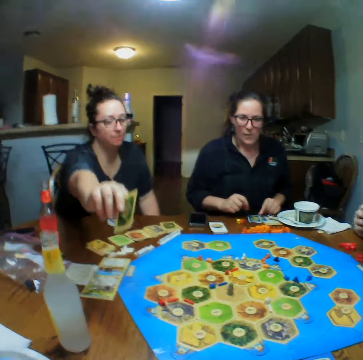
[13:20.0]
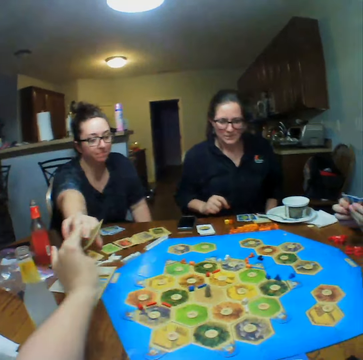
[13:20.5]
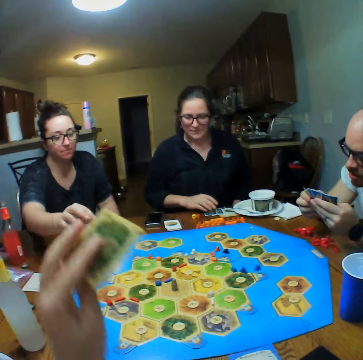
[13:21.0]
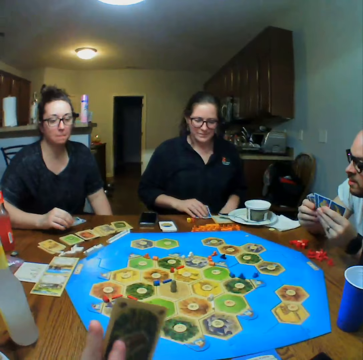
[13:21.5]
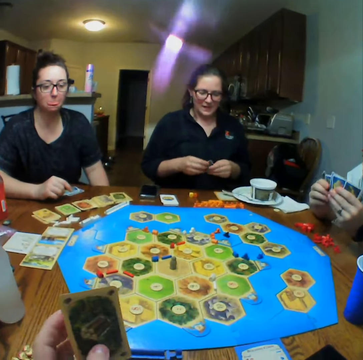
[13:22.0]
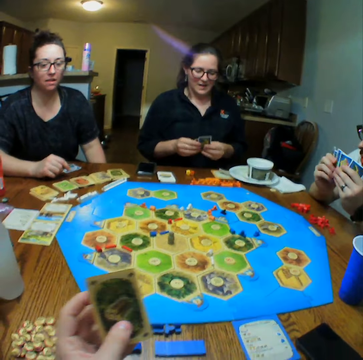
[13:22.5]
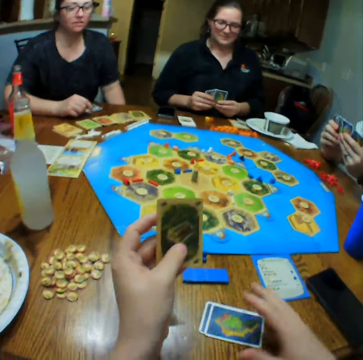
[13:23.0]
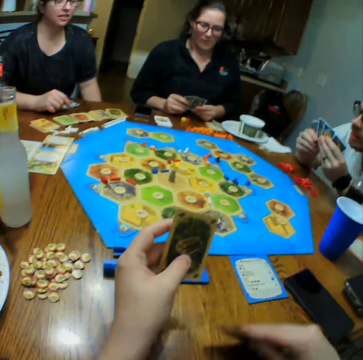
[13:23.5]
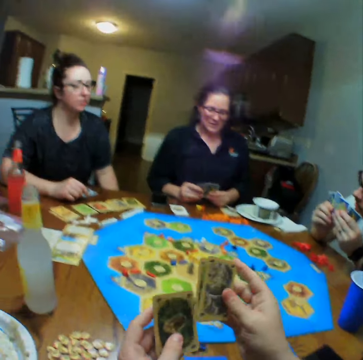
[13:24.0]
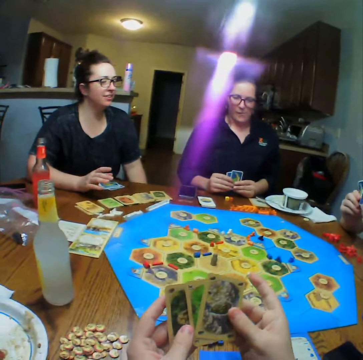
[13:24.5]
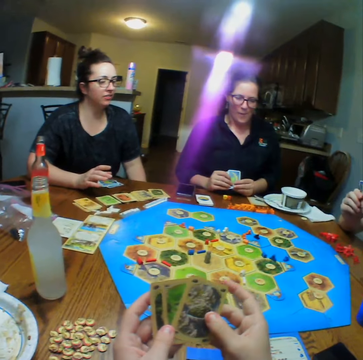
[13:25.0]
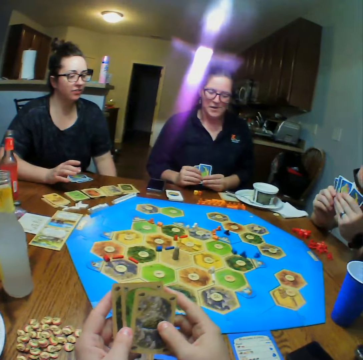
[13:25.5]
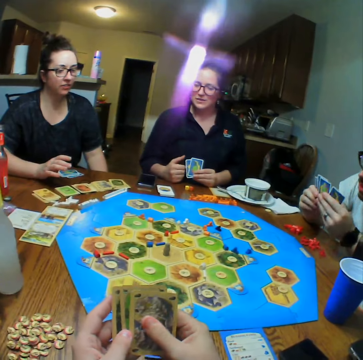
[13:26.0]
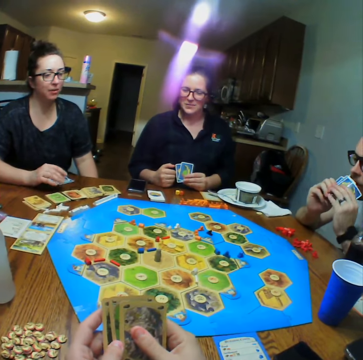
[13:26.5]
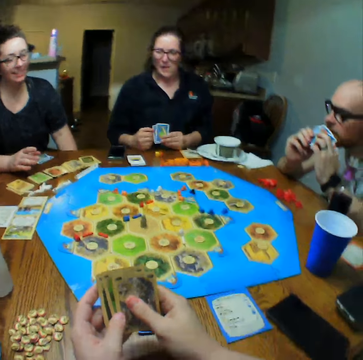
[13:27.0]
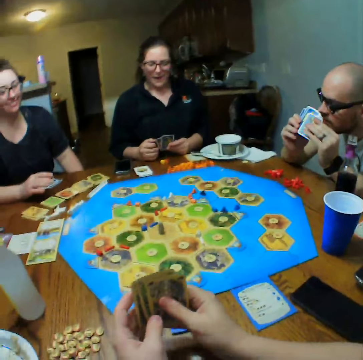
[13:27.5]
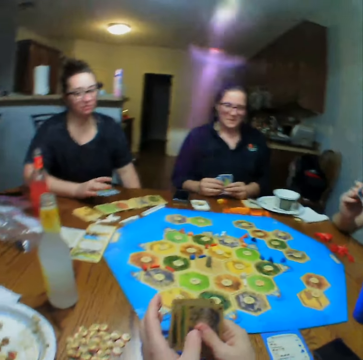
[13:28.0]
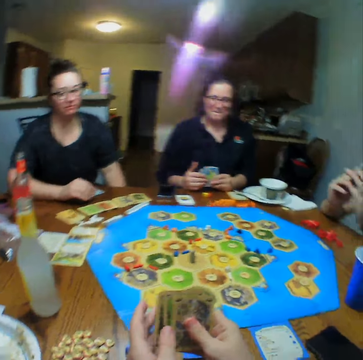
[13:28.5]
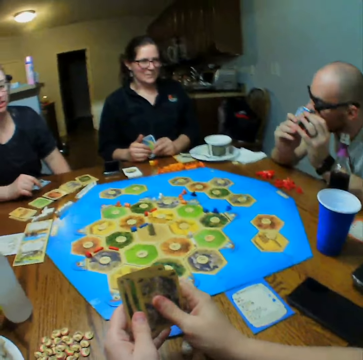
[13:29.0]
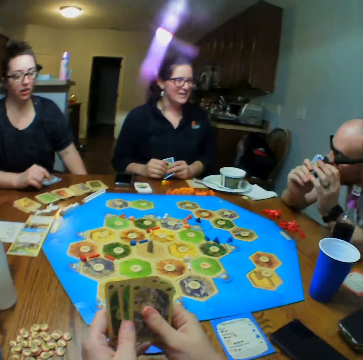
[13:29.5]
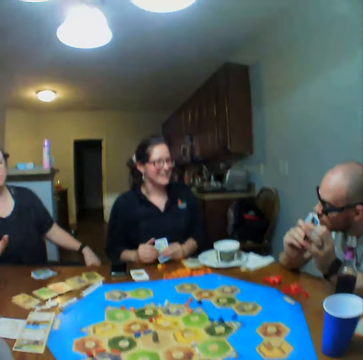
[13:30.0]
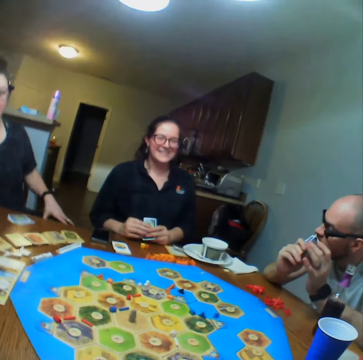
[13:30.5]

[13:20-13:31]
The camera wearer takes the card. A woman gives the camera wearer a card. A man shuffles the cards. The camera wearer picks cards from the table. They shuffle the cards.

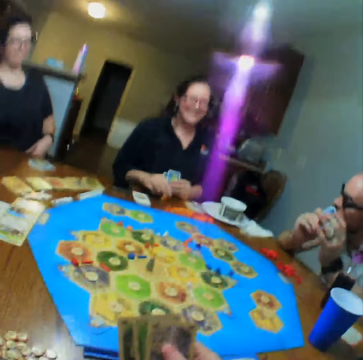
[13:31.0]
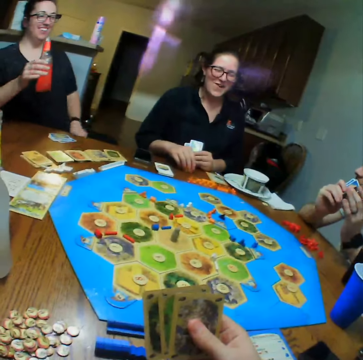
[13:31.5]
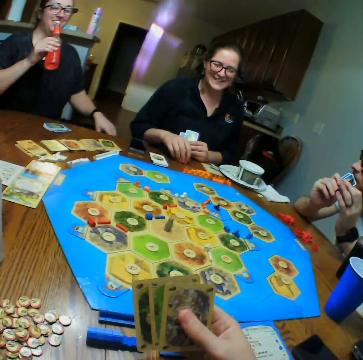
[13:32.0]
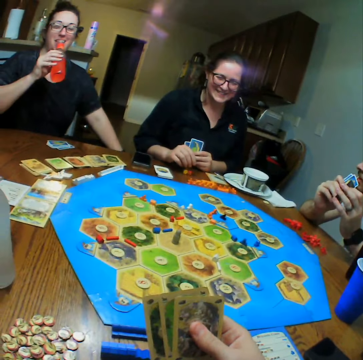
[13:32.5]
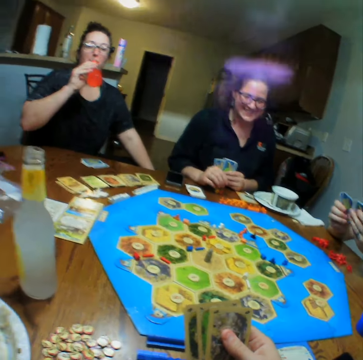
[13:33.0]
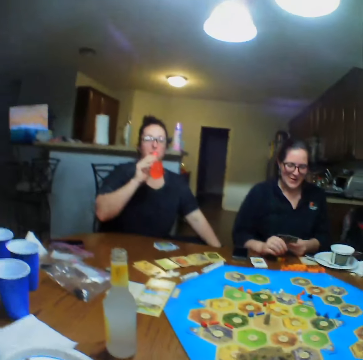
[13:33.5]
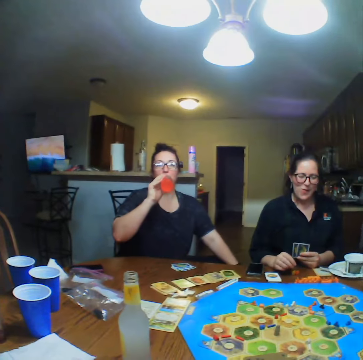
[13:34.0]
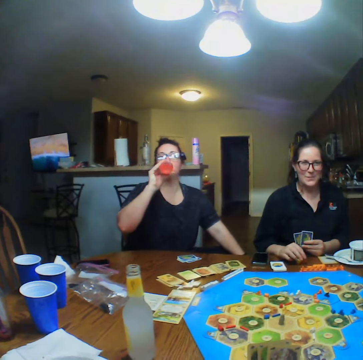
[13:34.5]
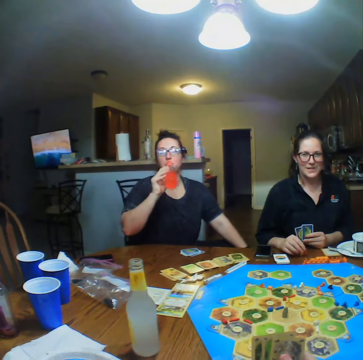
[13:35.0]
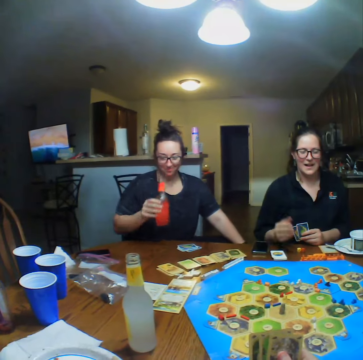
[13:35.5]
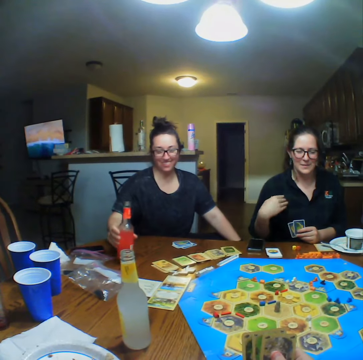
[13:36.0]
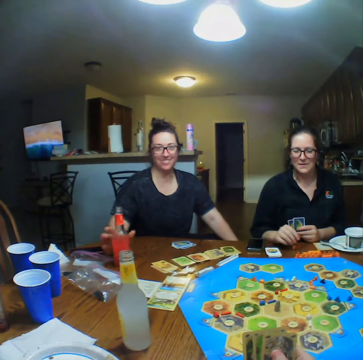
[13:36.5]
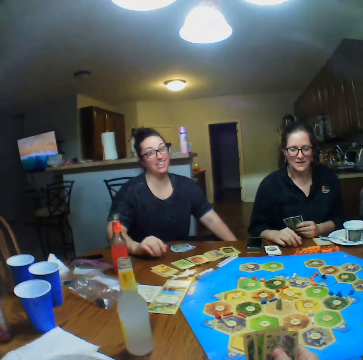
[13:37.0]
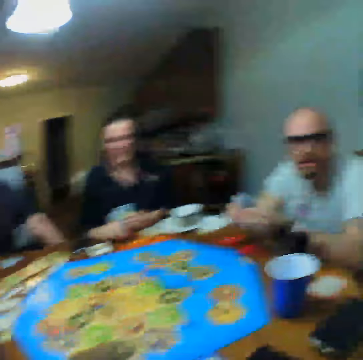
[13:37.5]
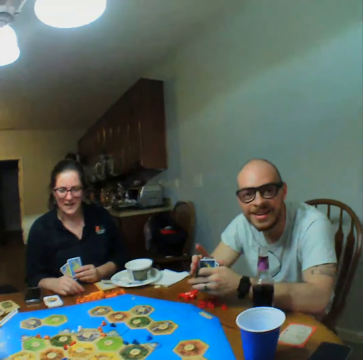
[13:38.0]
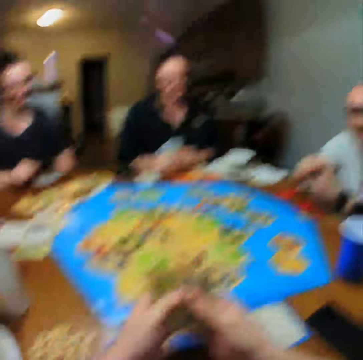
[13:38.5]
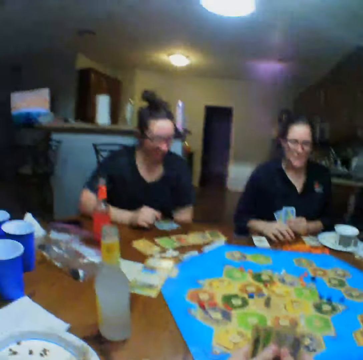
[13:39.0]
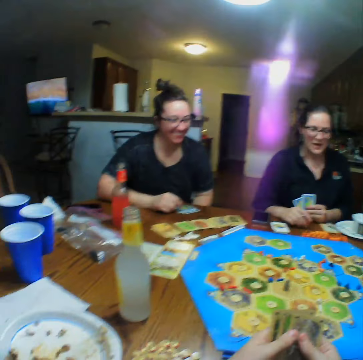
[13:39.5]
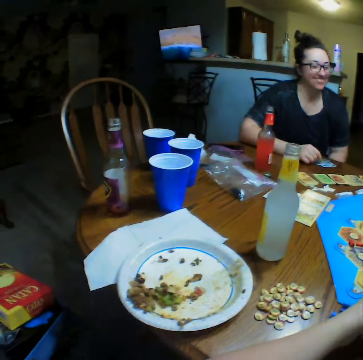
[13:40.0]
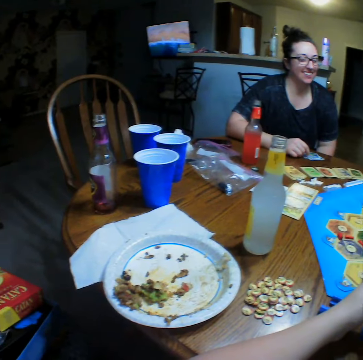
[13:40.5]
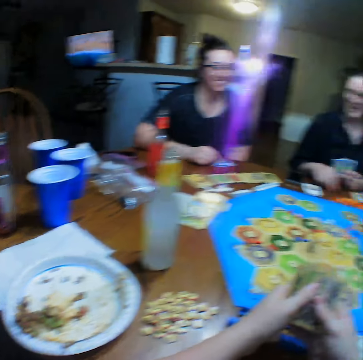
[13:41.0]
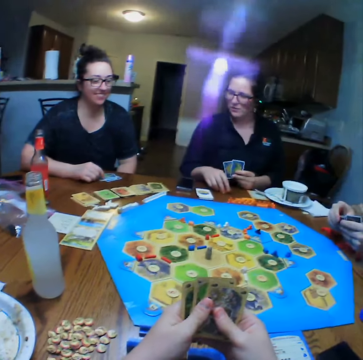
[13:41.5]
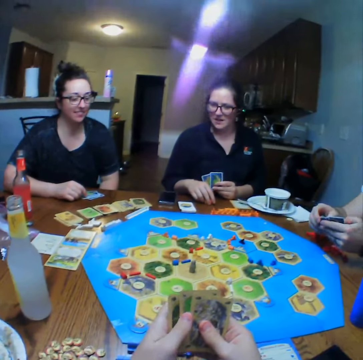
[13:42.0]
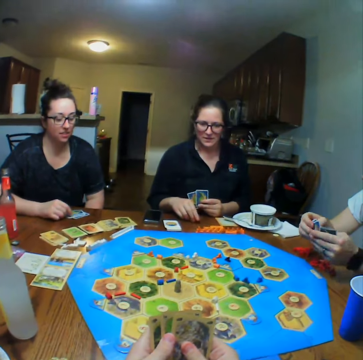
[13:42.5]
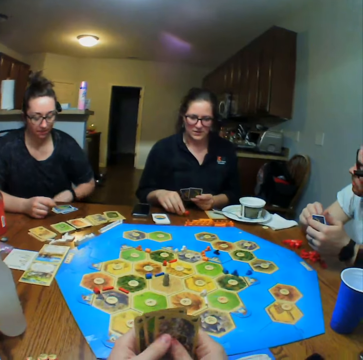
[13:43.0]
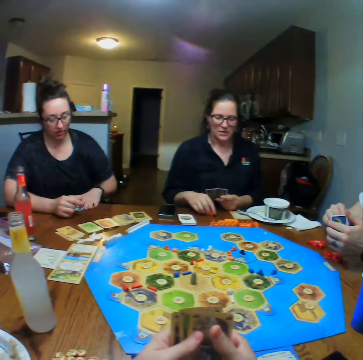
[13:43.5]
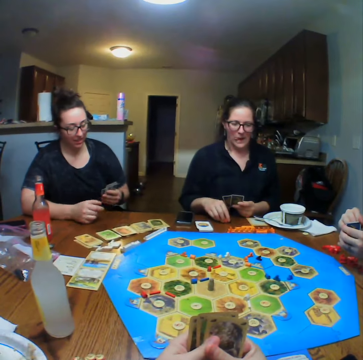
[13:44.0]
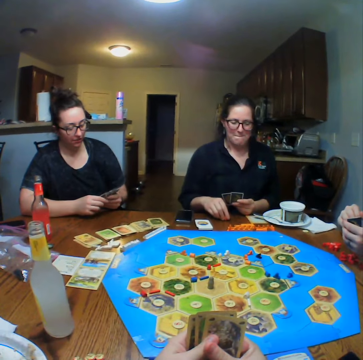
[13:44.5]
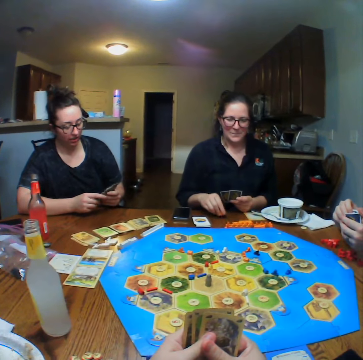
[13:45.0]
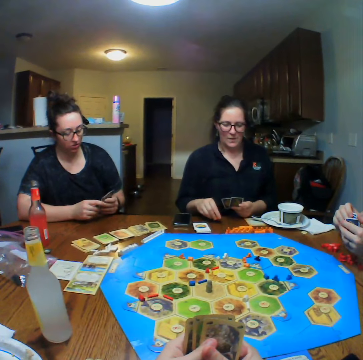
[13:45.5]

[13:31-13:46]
A woman drinks the lemonade and places the bottle of lemonade on the table. The camera wearer looks at a man. They look around. They look at the cards. The woman picks the cards from the table.

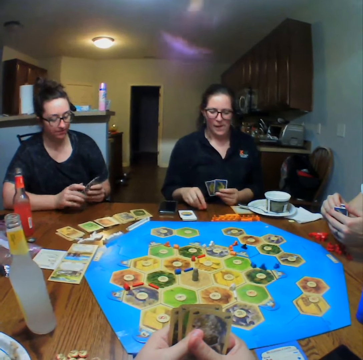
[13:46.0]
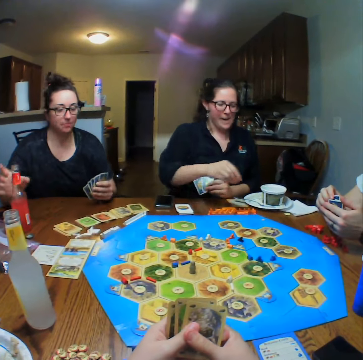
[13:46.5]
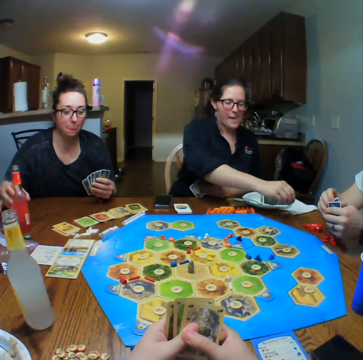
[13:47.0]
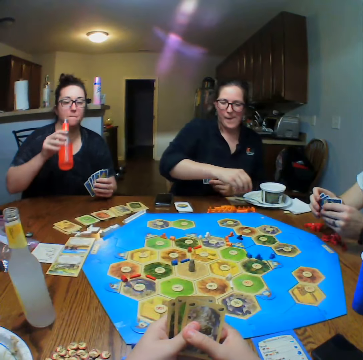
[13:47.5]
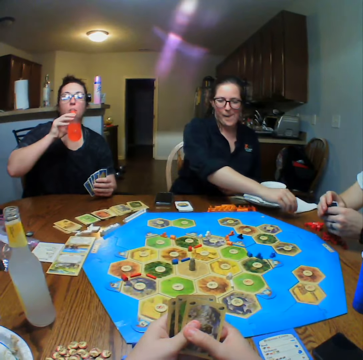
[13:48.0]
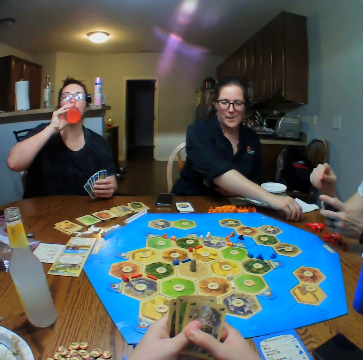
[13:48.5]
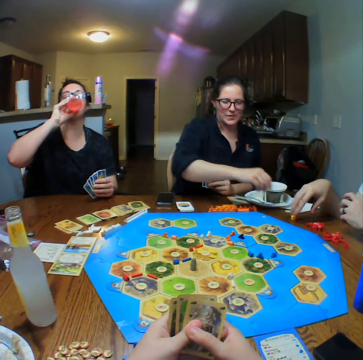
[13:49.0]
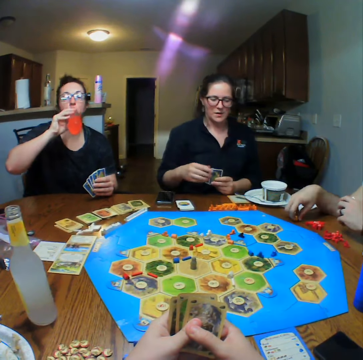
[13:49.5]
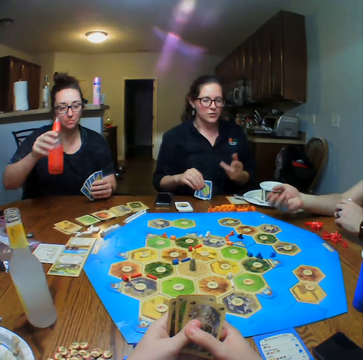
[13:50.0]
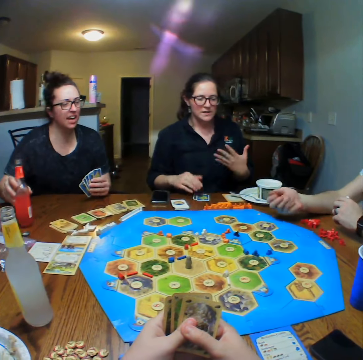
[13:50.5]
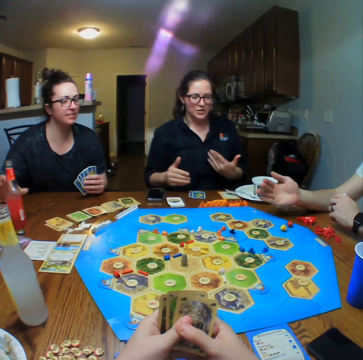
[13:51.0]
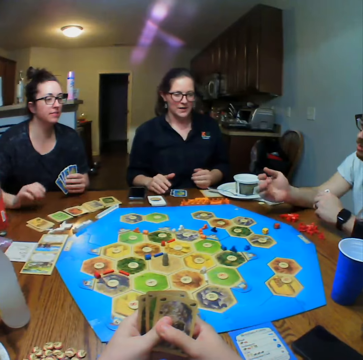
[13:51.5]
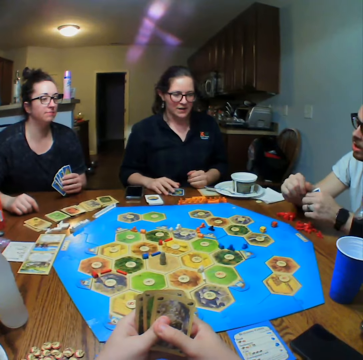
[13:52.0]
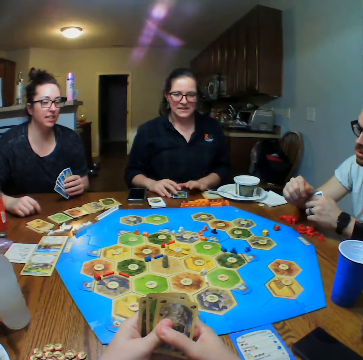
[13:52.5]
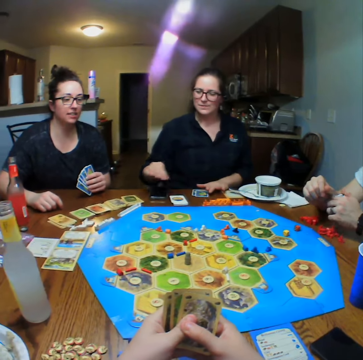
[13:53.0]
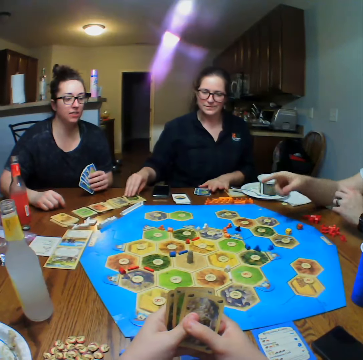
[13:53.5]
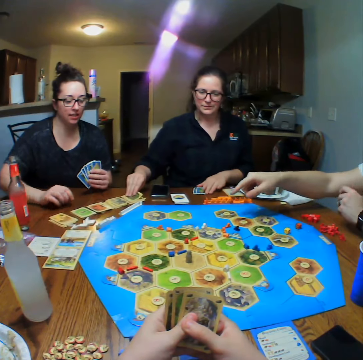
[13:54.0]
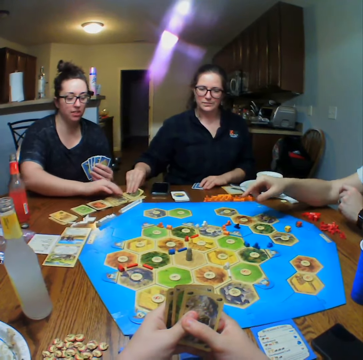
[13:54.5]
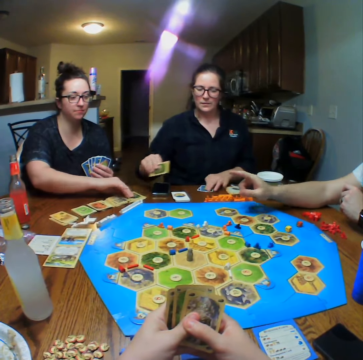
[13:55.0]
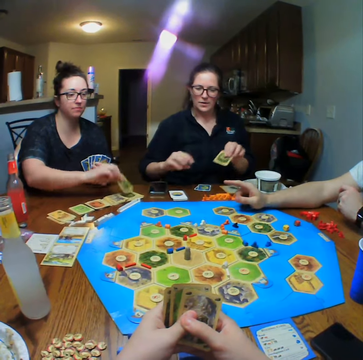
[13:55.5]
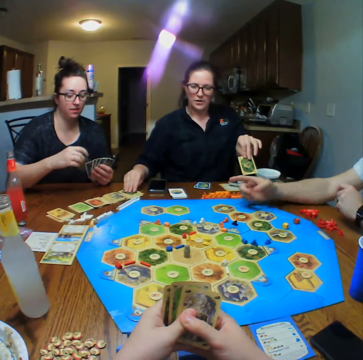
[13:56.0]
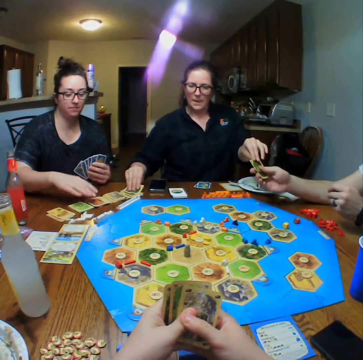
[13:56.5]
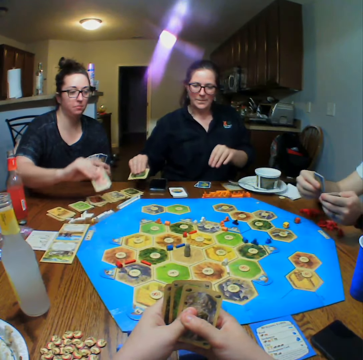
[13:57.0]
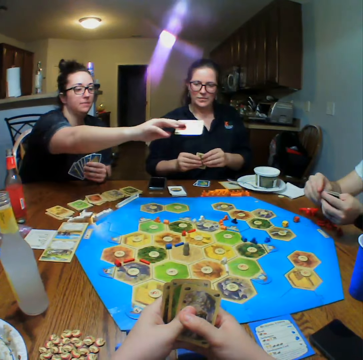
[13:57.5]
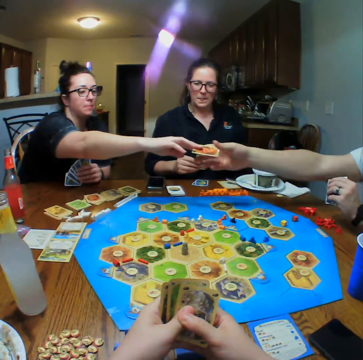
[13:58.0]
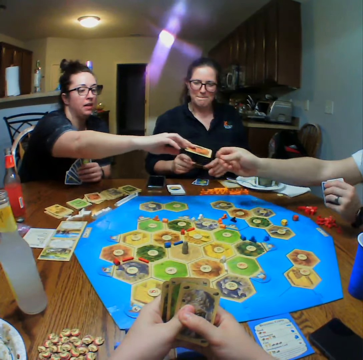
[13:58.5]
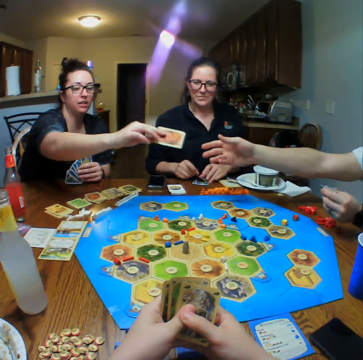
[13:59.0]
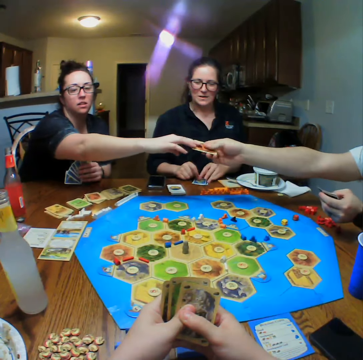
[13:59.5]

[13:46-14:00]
A woman picks the bottle of lemonade from the table and drinks the lemonade. Another woman places the dice on the table. A man picks a dice from the table. The man shakes the dice in his hand. The first woman places the bottle of lemonade on the table. The other woman talks. The man throws the dice on the table. The other woman picks a card from the table. The first woman picks a card from the table. The other woman hands the man the card. The first woman picks a card from the table. The other woman picks a card from the table. The first woman hands the man the card.
